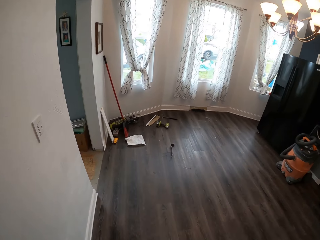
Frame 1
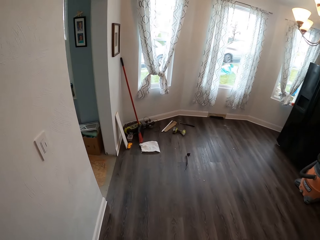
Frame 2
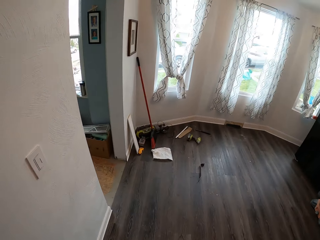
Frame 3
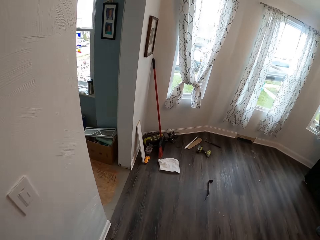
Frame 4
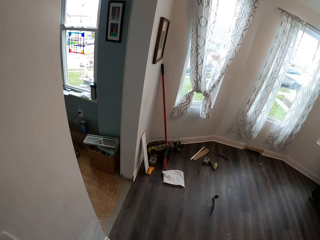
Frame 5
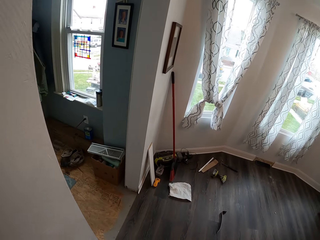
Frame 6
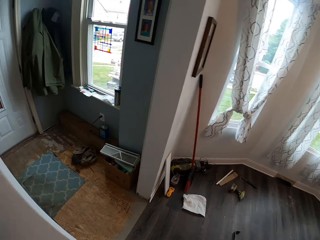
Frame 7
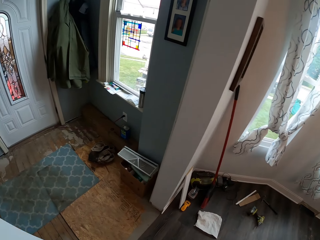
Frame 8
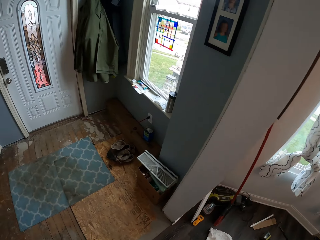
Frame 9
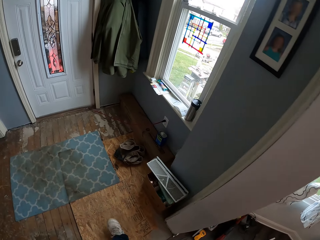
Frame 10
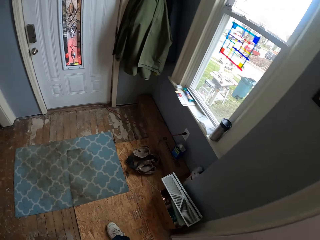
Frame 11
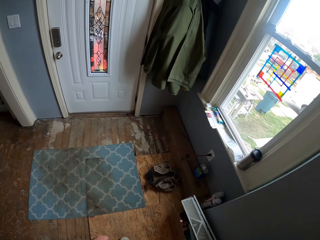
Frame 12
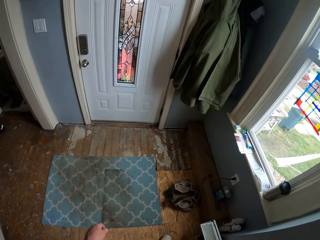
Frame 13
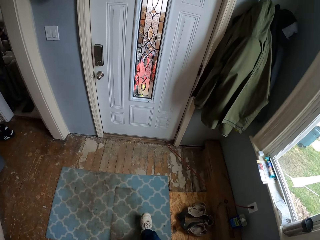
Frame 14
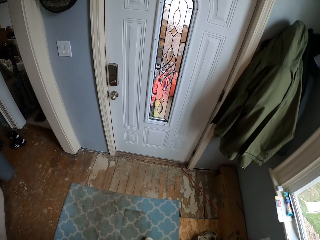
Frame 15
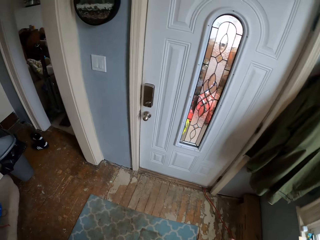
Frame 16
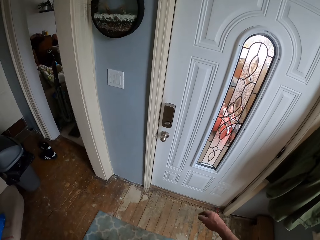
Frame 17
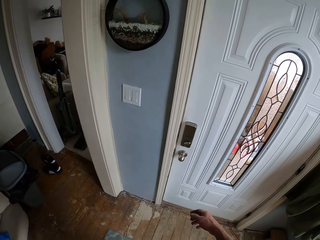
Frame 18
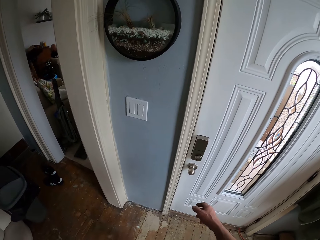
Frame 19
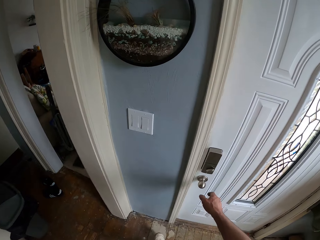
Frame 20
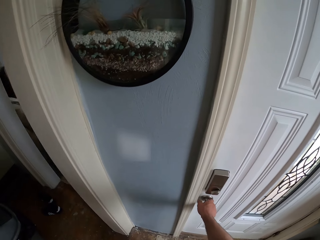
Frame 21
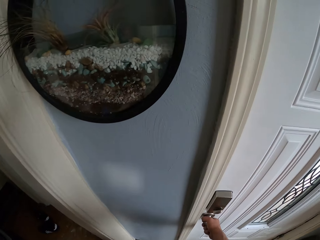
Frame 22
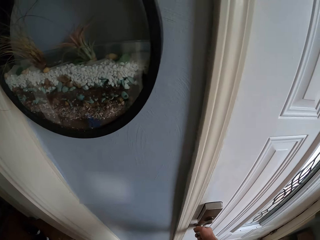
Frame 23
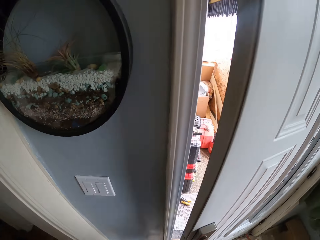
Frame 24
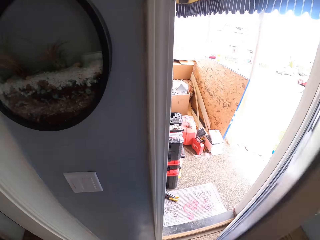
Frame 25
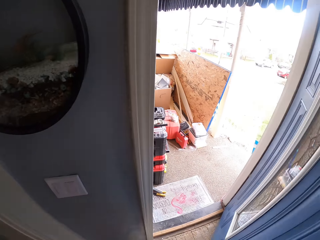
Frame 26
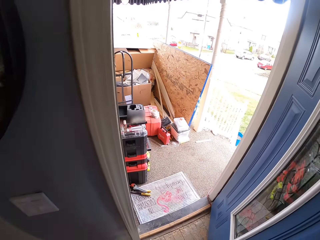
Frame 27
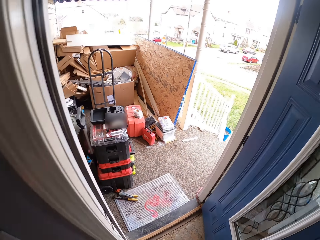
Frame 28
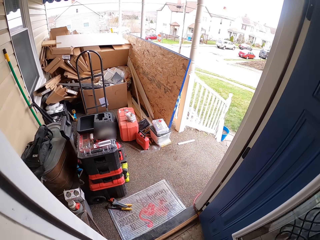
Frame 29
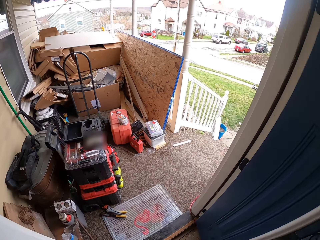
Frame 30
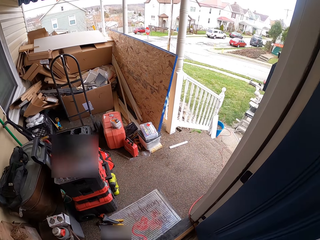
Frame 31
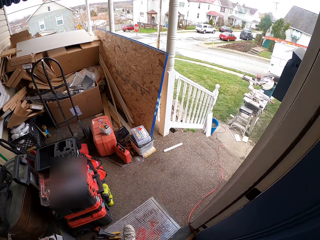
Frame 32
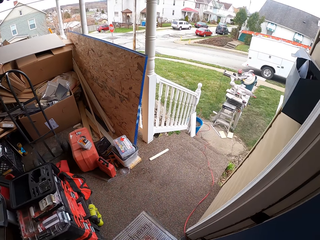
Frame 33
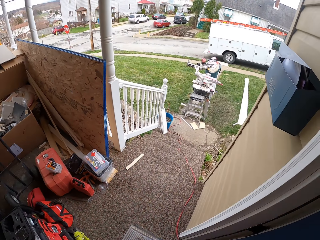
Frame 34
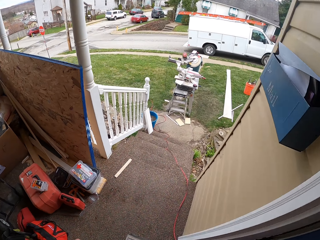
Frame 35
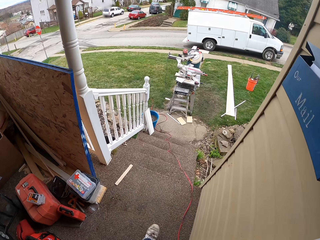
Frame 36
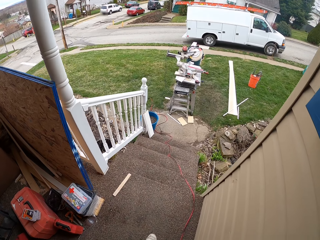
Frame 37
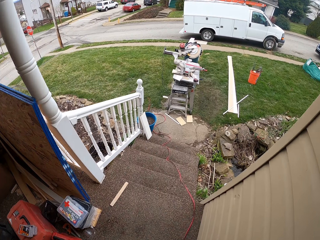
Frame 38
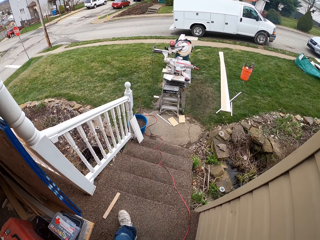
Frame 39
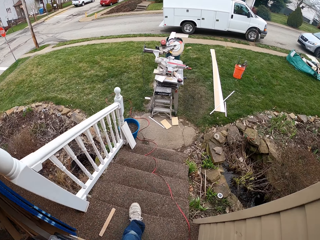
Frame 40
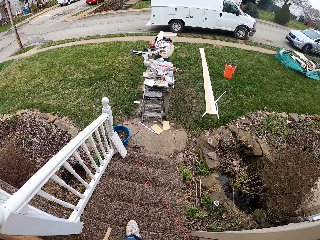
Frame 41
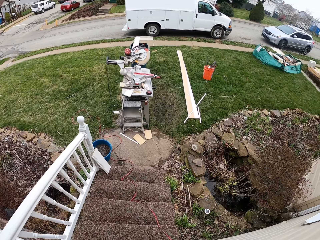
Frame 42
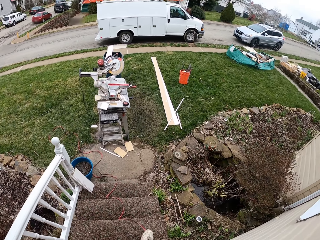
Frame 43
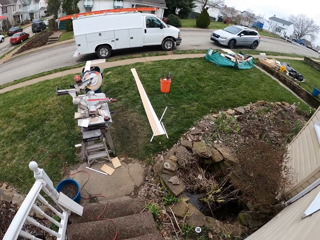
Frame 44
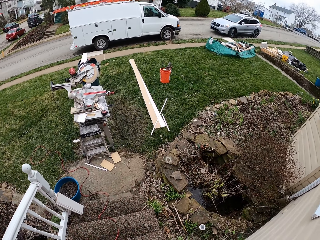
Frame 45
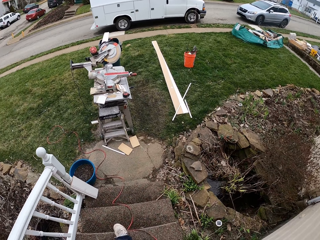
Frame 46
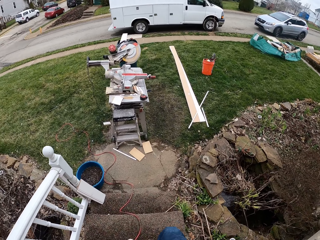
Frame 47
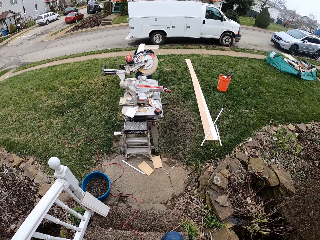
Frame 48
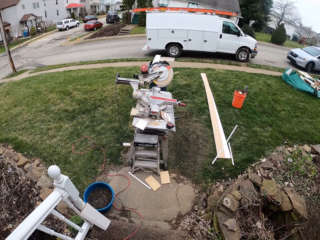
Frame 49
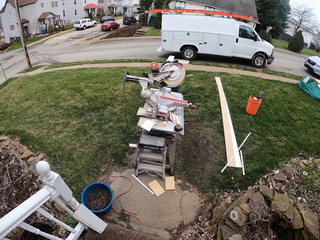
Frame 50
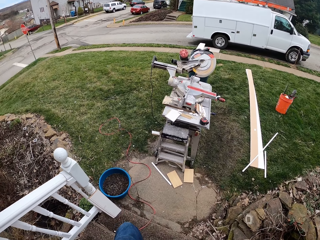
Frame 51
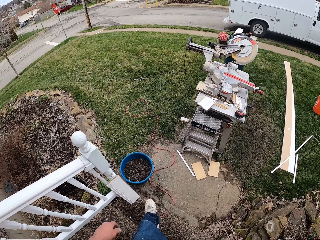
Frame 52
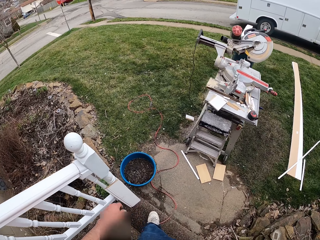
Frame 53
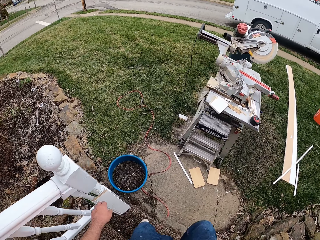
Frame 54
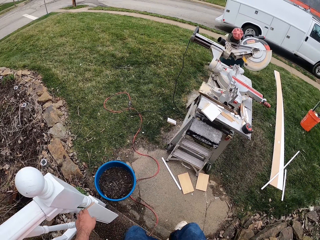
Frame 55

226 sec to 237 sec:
The camera wearer opens the door. They walk outside on the floor. They walk down the stairs.

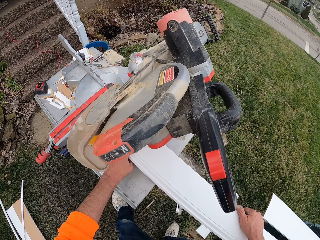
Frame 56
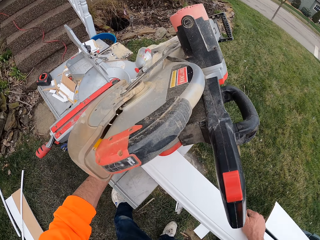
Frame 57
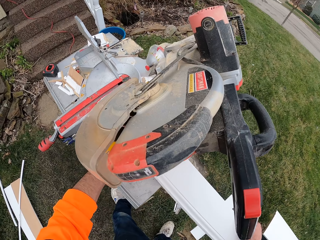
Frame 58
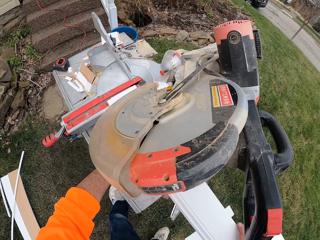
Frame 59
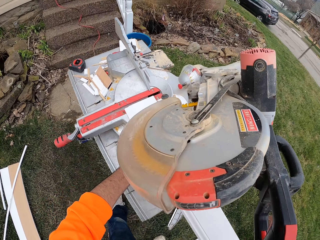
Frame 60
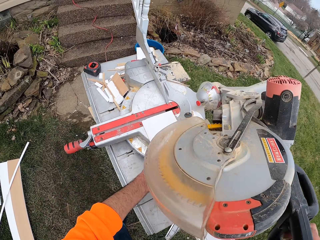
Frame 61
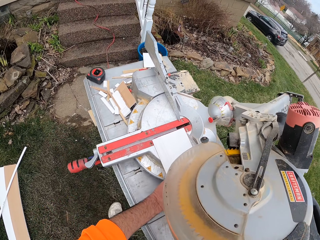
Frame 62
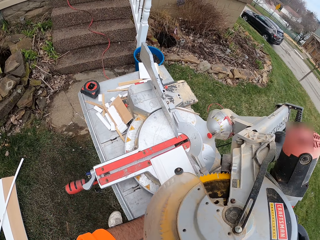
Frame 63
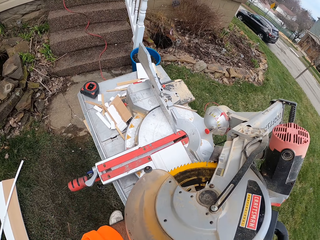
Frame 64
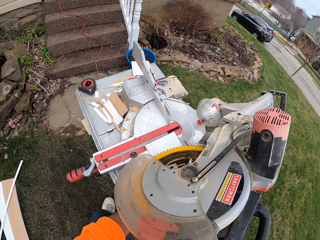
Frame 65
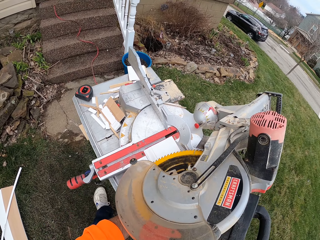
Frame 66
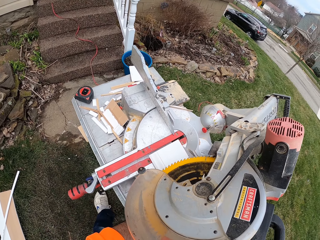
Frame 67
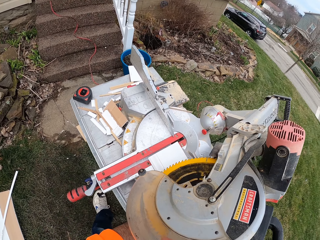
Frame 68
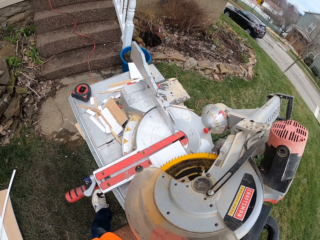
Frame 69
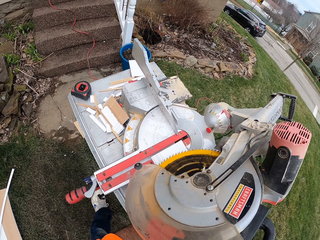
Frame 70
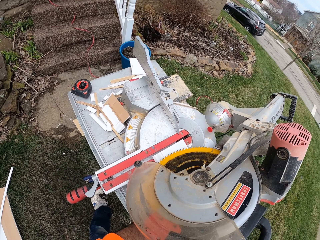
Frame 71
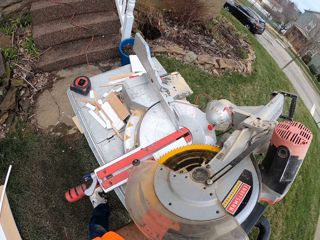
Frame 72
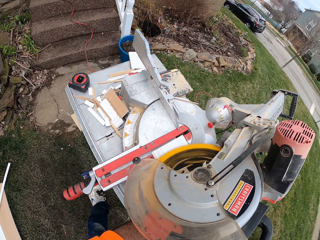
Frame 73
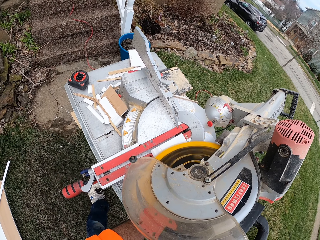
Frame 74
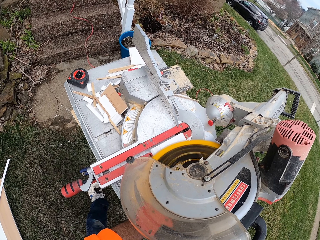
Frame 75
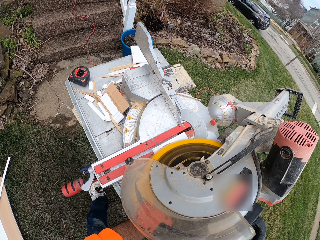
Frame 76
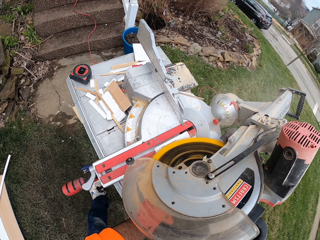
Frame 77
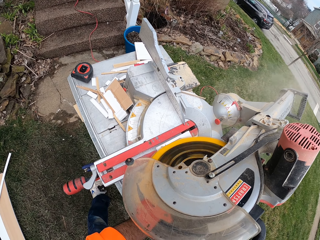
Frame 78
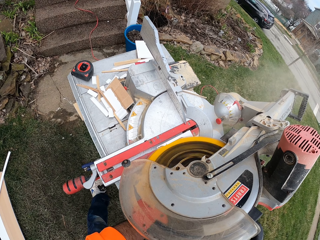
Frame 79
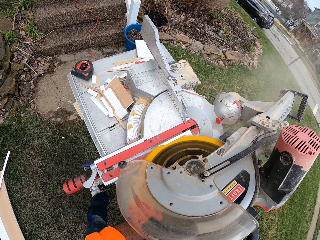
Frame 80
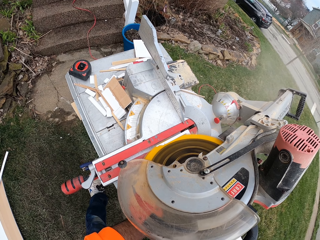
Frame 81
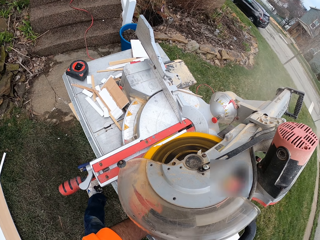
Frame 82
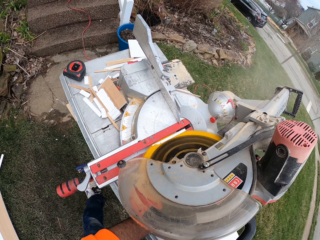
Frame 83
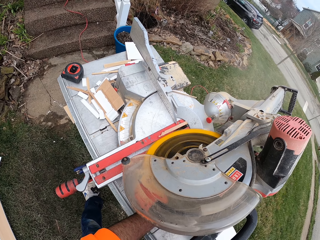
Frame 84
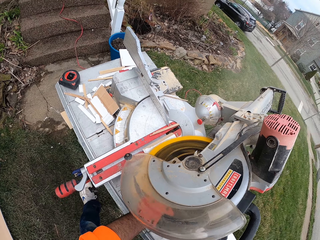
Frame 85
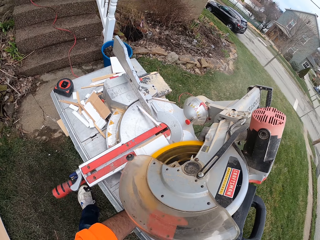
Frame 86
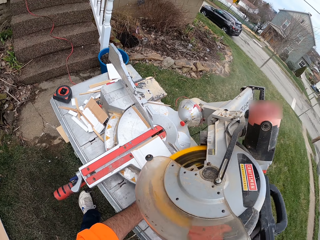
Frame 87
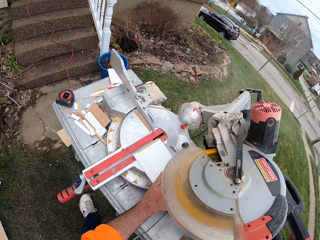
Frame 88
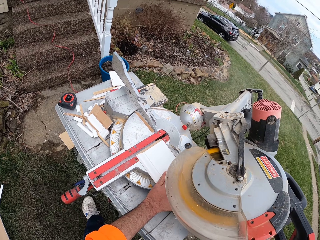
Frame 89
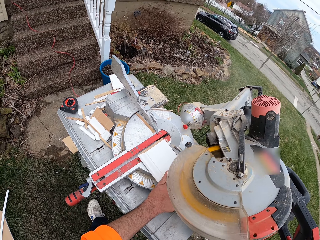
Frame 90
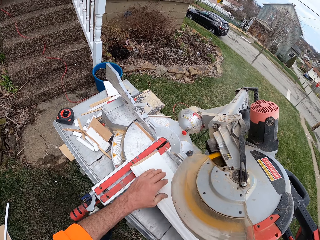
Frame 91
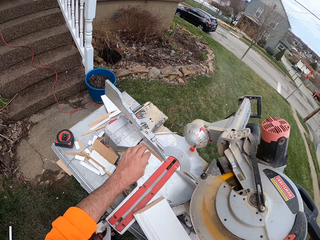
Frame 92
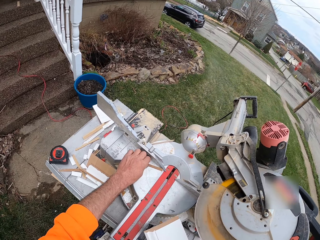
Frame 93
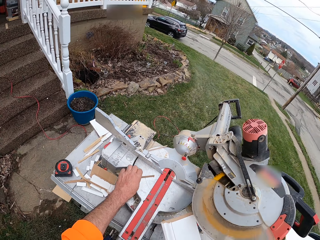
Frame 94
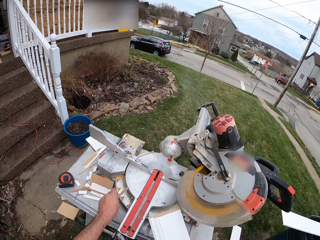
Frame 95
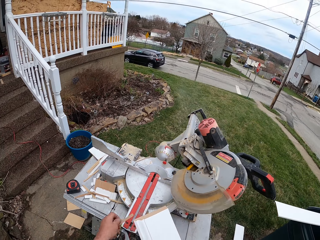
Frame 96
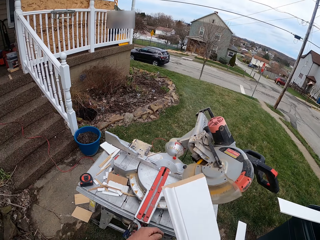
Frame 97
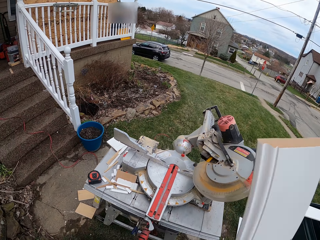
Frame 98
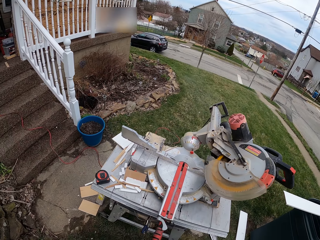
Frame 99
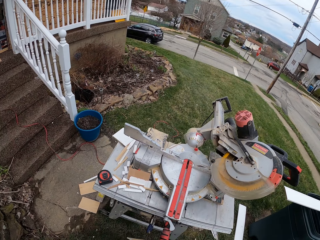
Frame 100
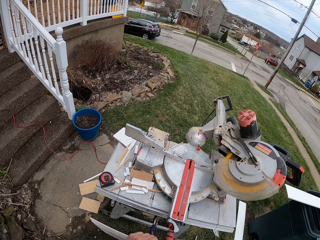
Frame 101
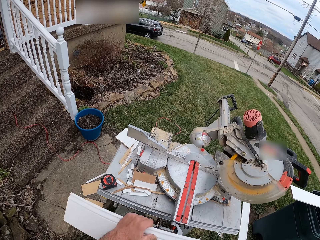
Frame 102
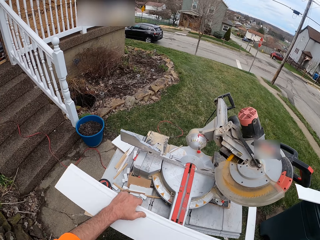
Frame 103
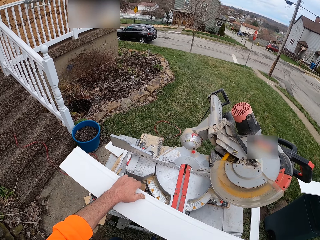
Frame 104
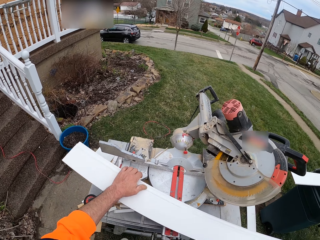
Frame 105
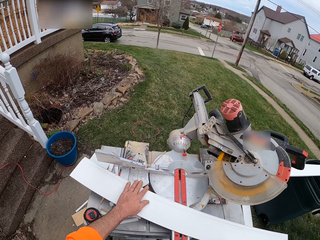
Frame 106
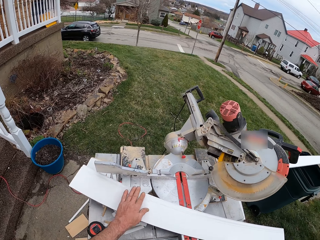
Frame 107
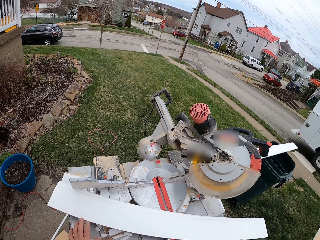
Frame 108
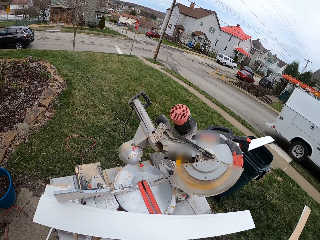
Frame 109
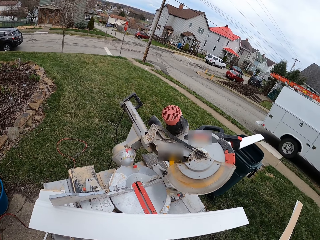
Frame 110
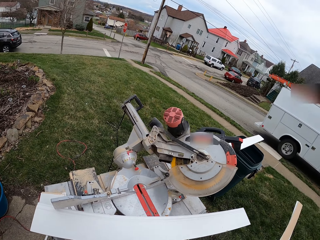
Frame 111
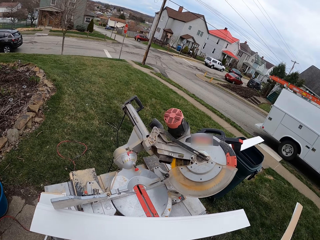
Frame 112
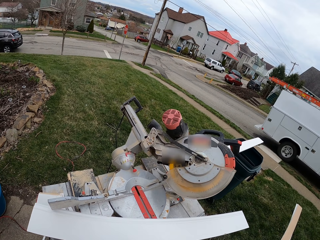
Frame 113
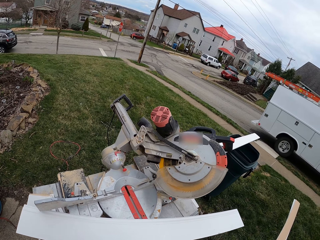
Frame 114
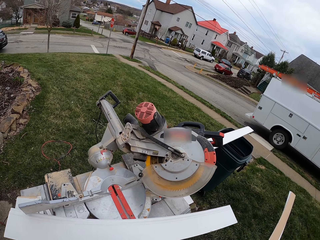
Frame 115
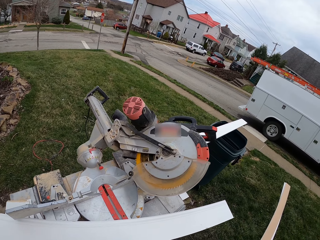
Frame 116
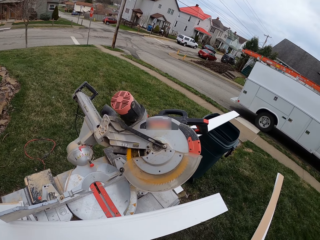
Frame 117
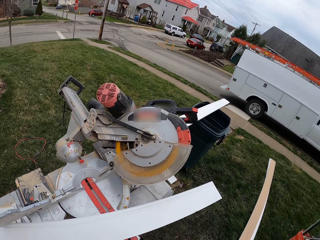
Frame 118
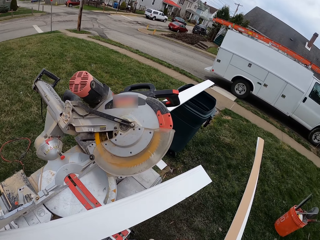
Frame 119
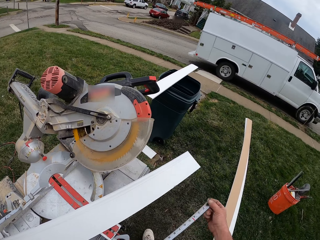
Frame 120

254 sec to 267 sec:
The camera wearer cuts the wood with a wood cutter or cutting machine. They pick the piece of wood on the wood cutter. They move the cut piece of wood to the cutting machine table. They turn the wood. They place the wood on the cutting machine. They pick the wood on the wood cutter.
